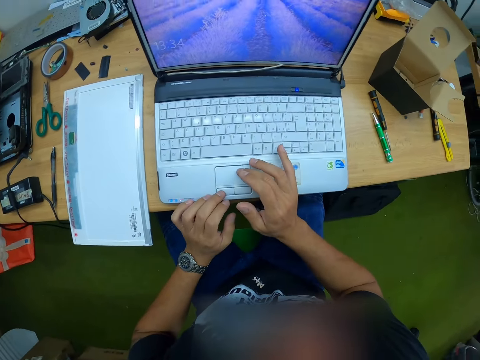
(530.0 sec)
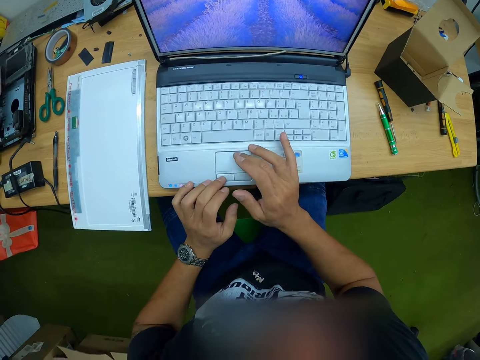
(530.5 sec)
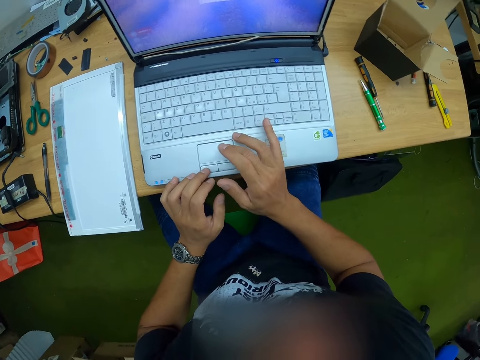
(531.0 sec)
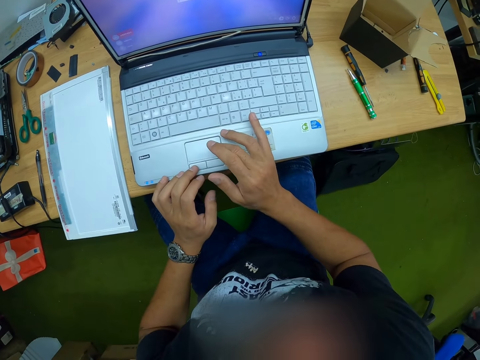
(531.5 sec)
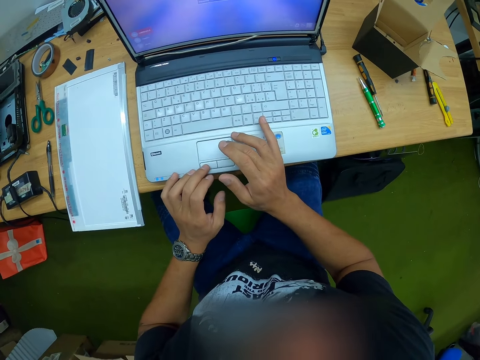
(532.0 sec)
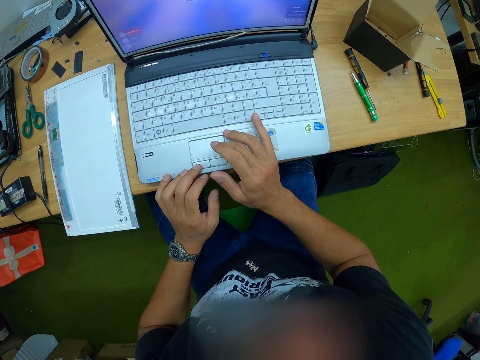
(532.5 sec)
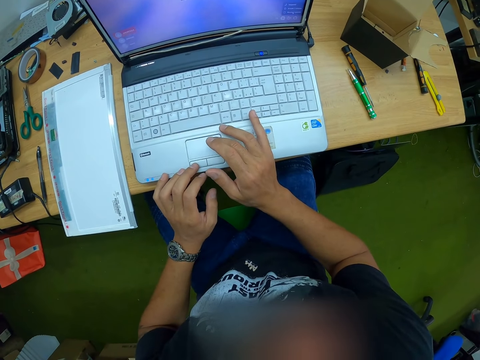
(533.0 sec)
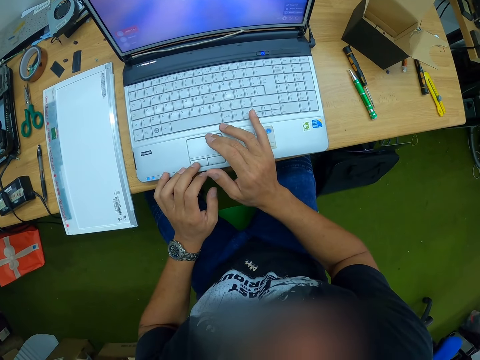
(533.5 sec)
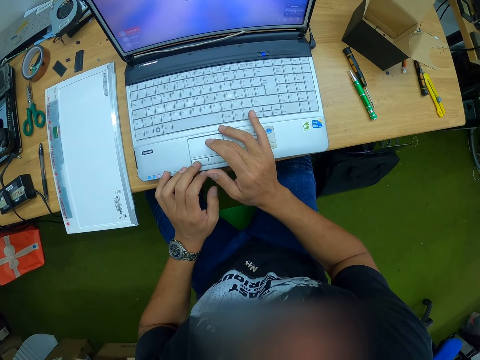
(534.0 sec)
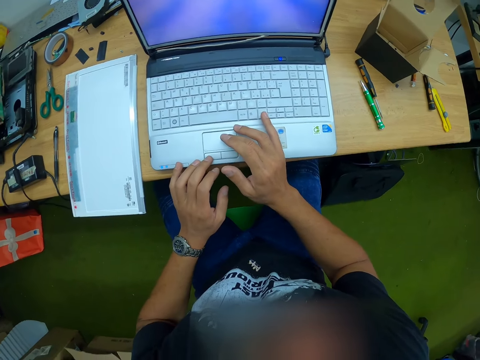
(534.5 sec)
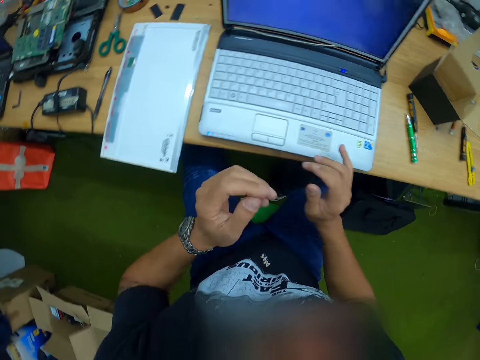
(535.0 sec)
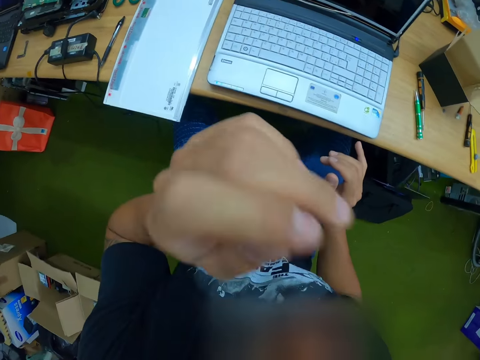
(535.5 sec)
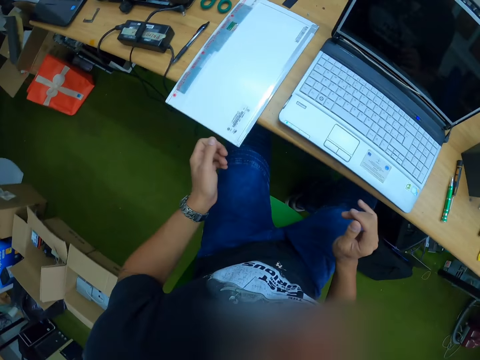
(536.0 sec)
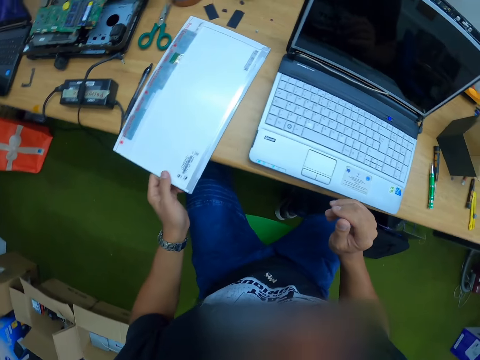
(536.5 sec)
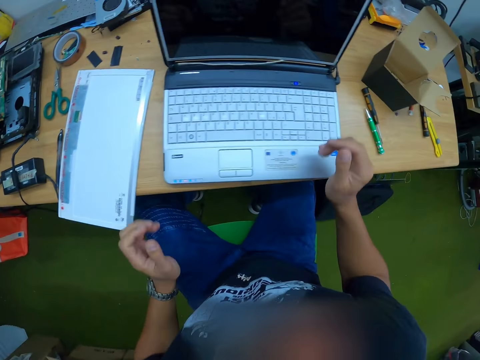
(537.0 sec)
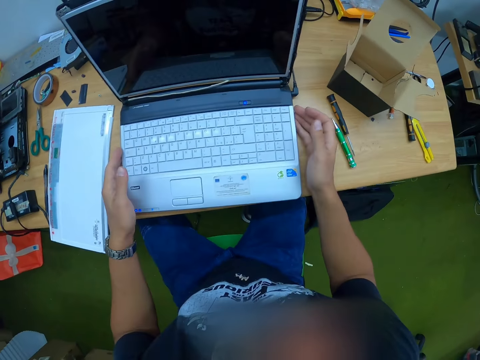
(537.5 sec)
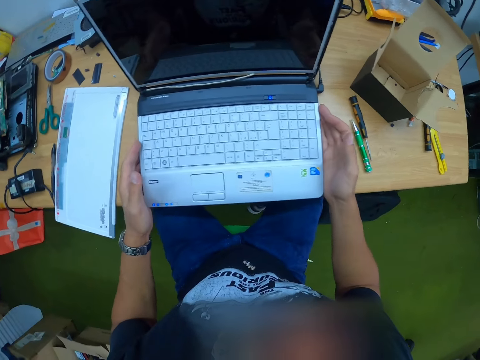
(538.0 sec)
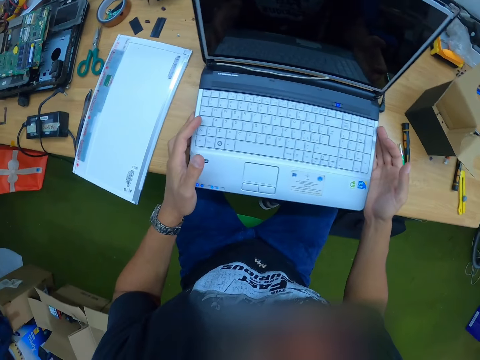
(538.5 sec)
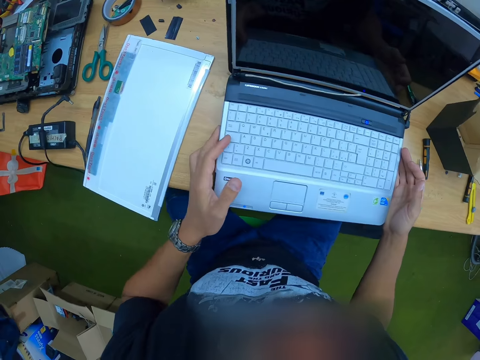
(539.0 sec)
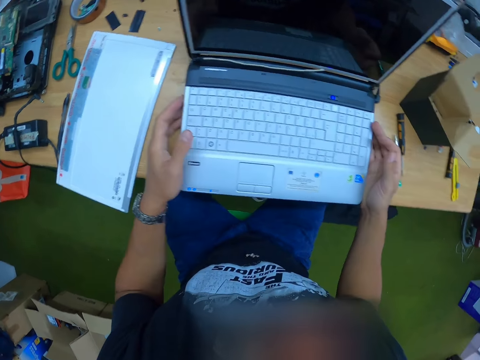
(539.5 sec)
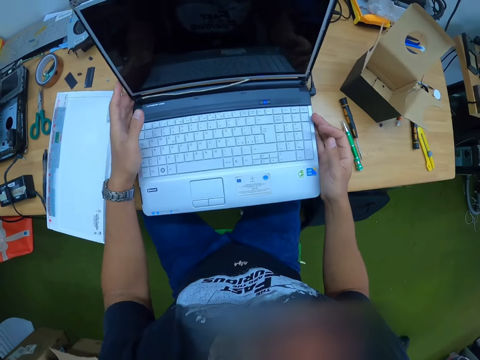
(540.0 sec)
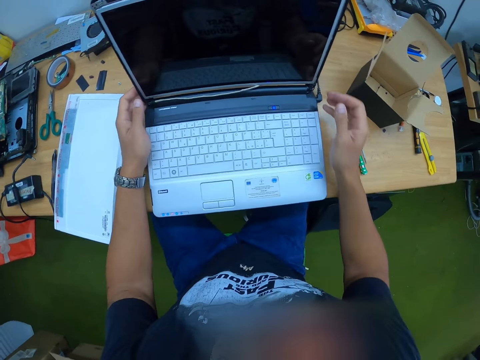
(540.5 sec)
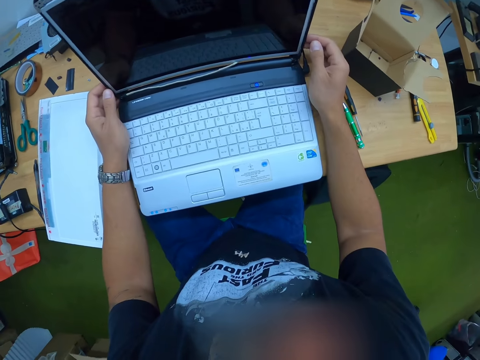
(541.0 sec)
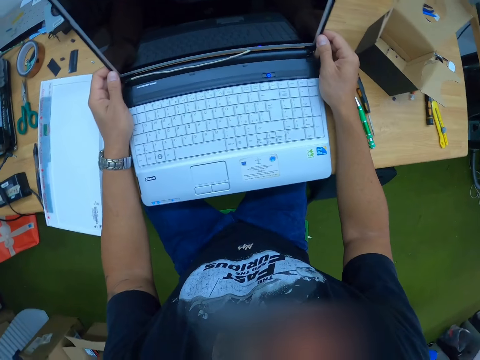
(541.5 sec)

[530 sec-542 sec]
The camera wearer touches the laptop. He uses the laptop. He scratches his nose with his left hand. He raises his hand to something. He shifts a laptop screen on the table with his left hand. He moves a file on the table. He shifts the laptop on the table with both hands.

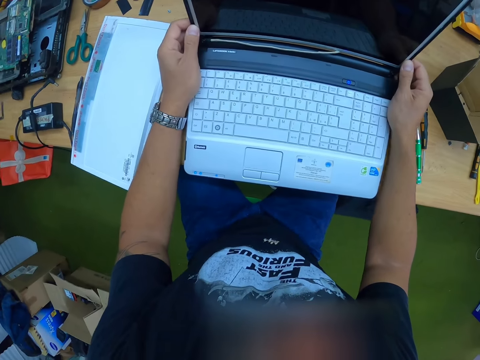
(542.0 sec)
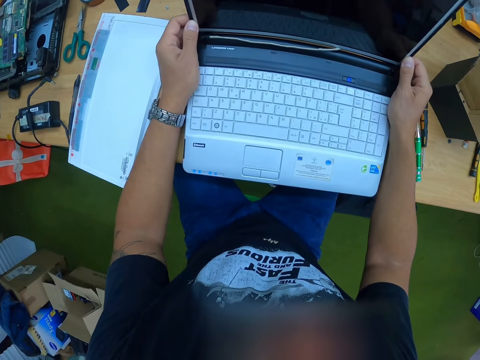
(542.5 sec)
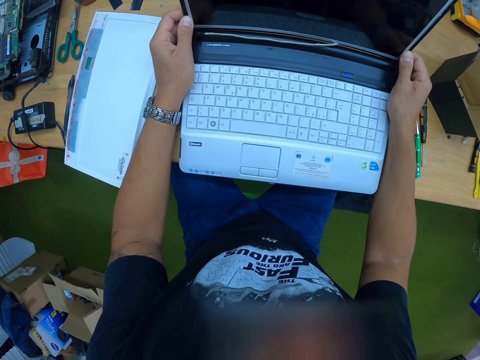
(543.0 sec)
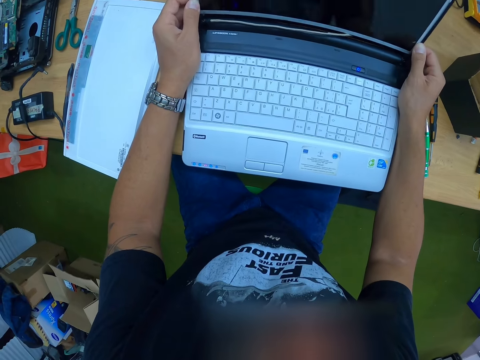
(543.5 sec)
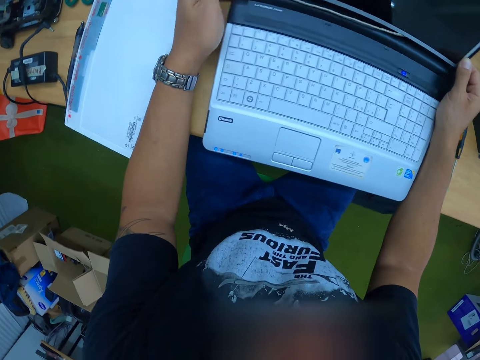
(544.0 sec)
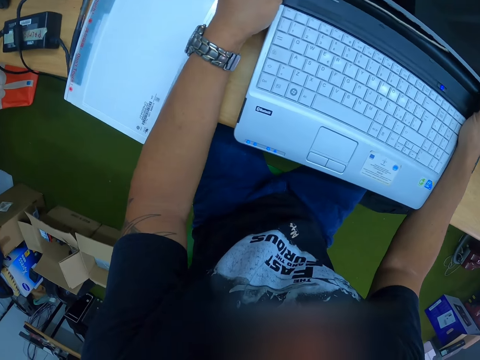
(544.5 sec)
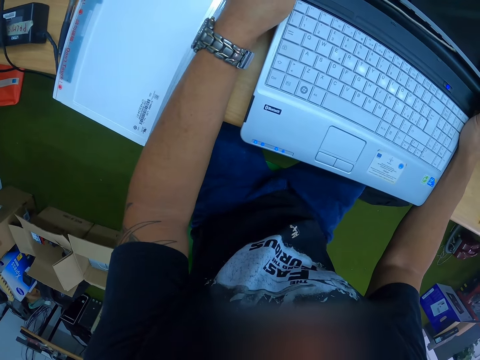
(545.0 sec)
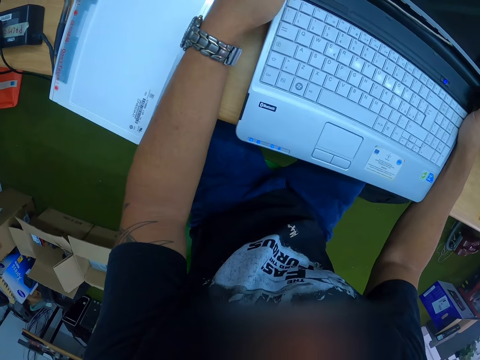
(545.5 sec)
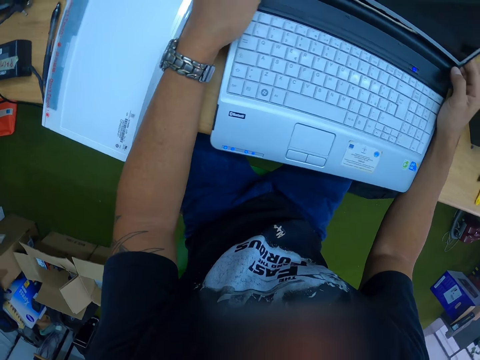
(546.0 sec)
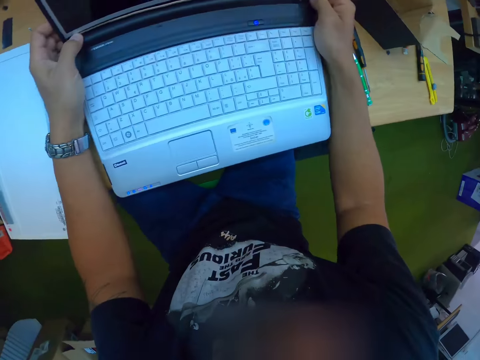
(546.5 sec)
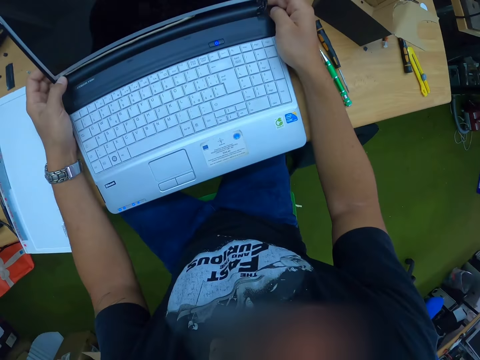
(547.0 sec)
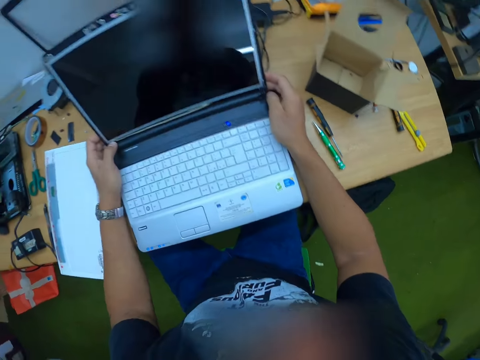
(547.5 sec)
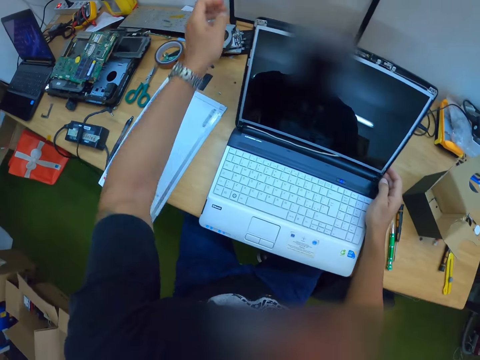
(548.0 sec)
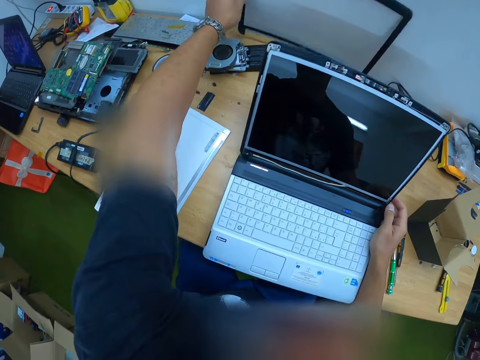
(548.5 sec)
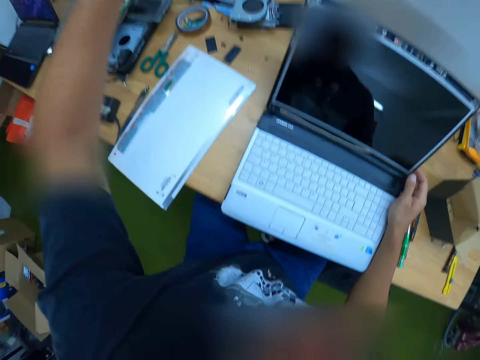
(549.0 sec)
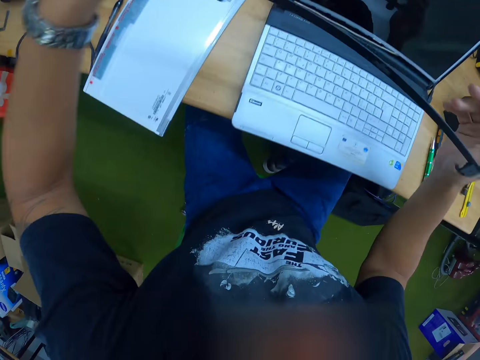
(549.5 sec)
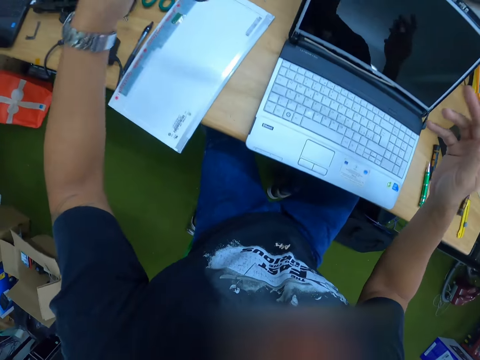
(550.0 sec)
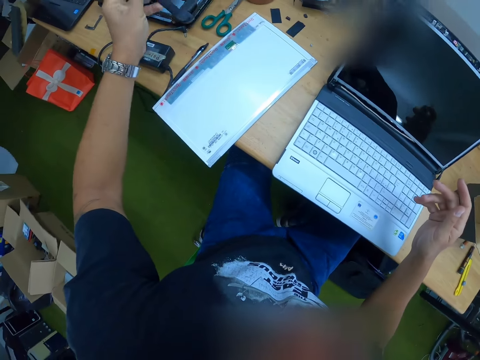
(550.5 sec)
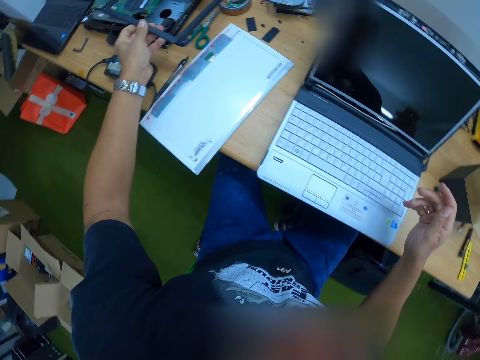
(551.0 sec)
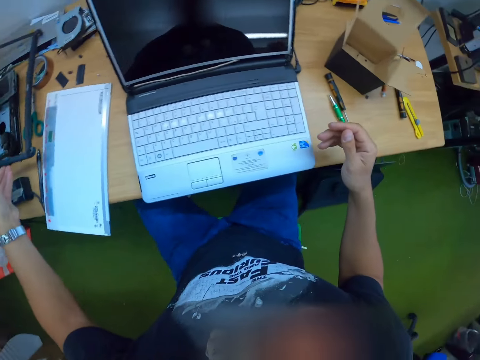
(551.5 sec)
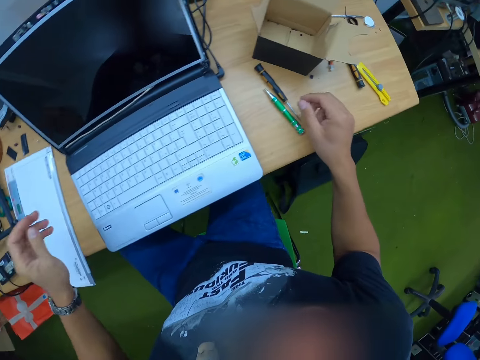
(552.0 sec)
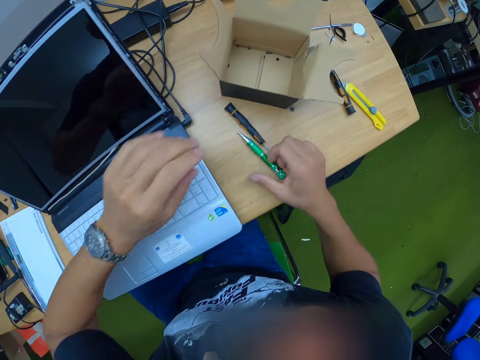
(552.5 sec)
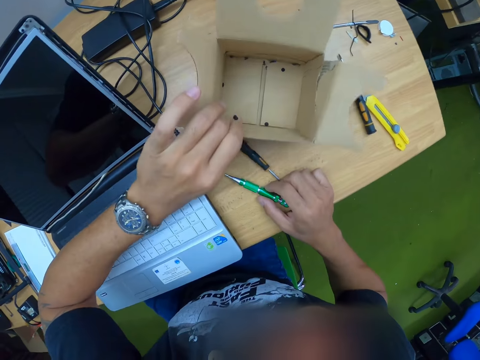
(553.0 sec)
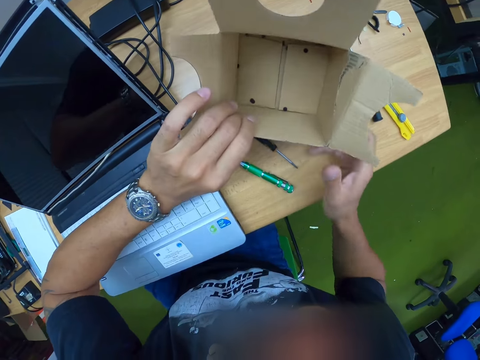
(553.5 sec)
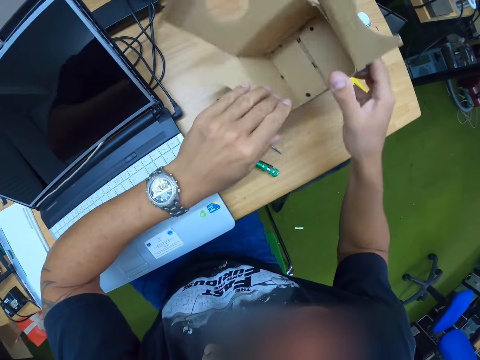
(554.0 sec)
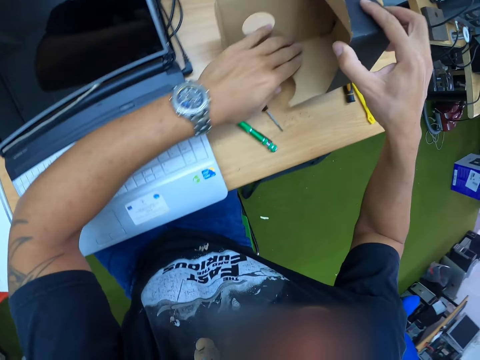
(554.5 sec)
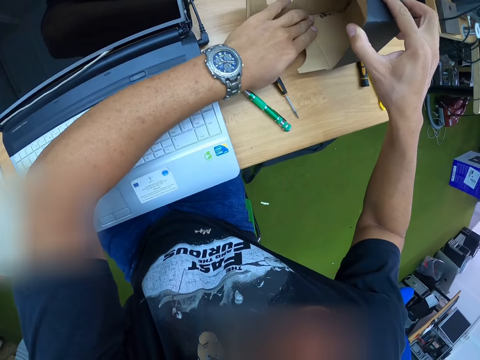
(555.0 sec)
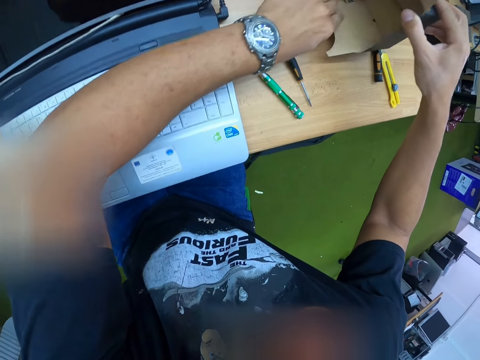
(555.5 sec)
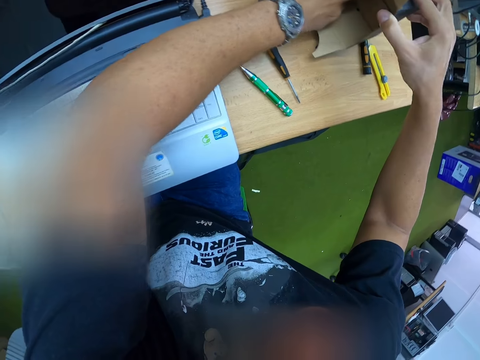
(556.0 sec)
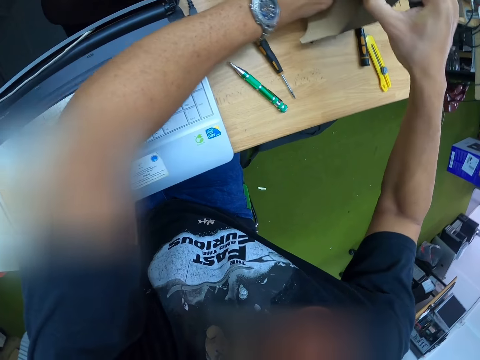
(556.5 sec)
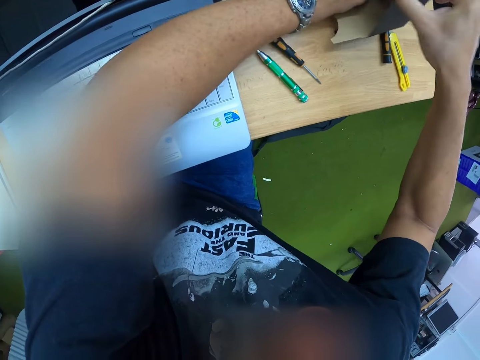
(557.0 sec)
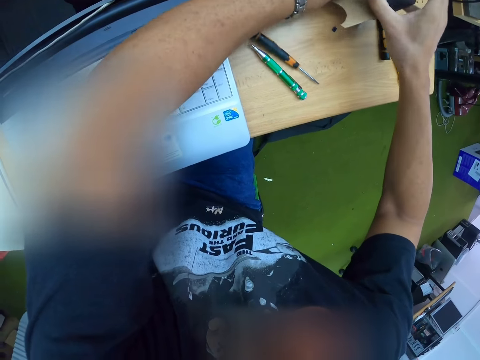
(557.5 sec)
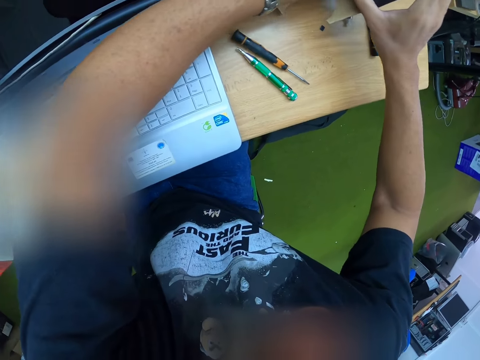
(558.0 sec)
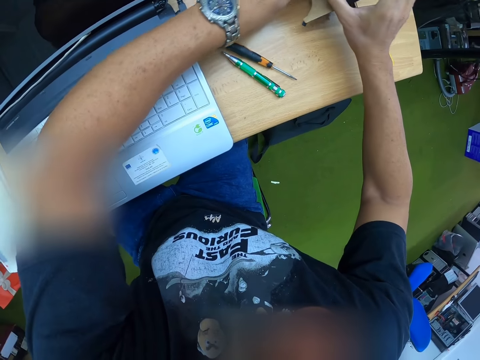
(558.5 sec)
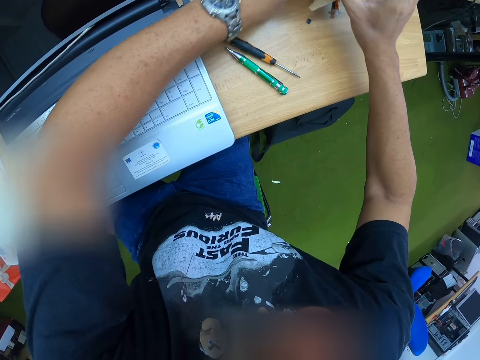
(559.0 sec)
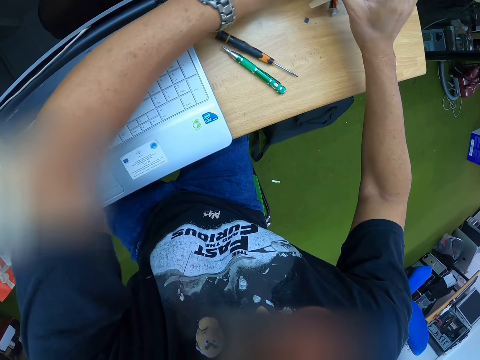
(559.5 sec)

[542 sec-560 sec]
The camera wearer tilts the laptop screen. He picks up a screen cover or frame on the table behind the laptop with his right hand. He drops the screen cover on the table with his left hand. He touches a screwdriver on the table with his right hand and picks up a box on the table with his left hand. He touches the box on the table. He pours screws on the table from the box with both hands. He tilts the box on the table. He shakes the box.
